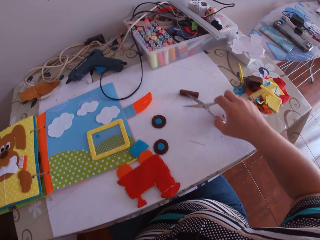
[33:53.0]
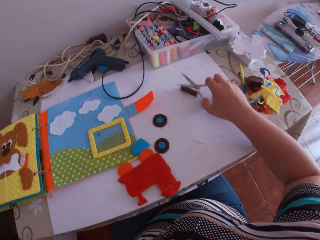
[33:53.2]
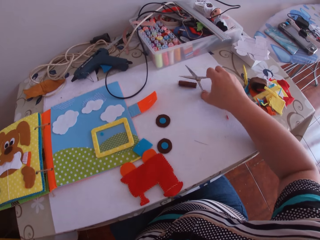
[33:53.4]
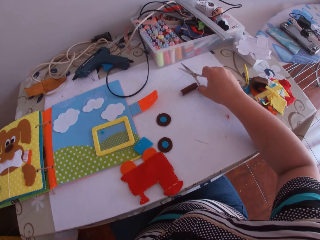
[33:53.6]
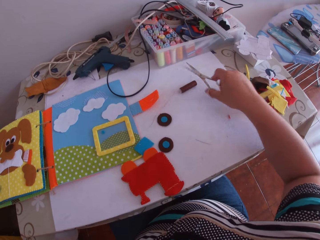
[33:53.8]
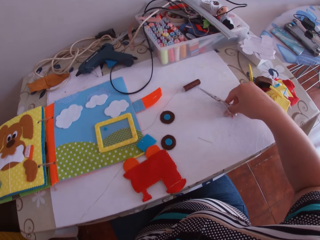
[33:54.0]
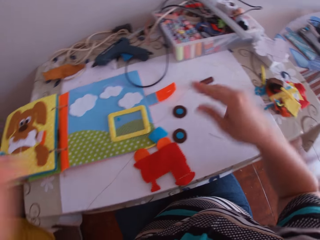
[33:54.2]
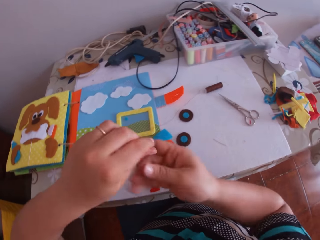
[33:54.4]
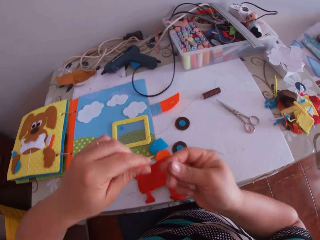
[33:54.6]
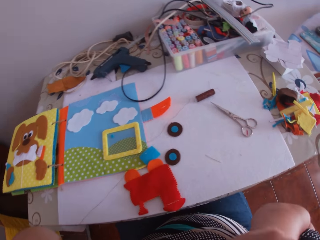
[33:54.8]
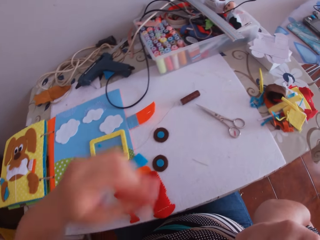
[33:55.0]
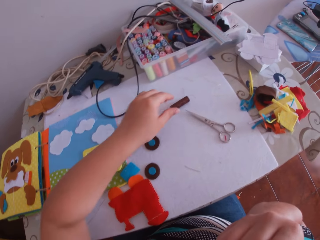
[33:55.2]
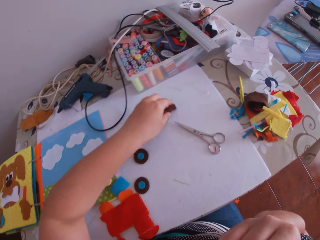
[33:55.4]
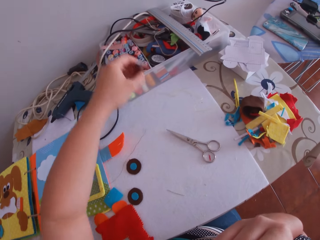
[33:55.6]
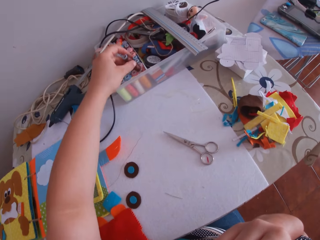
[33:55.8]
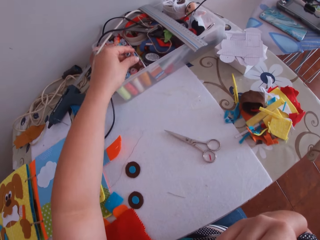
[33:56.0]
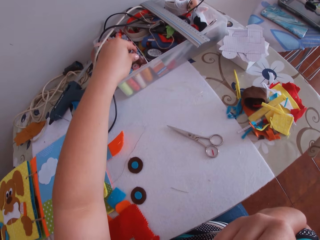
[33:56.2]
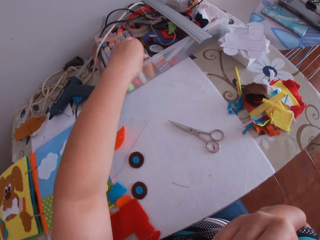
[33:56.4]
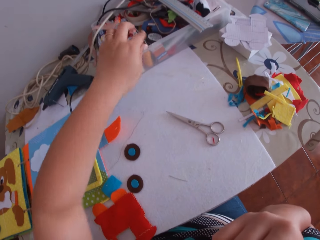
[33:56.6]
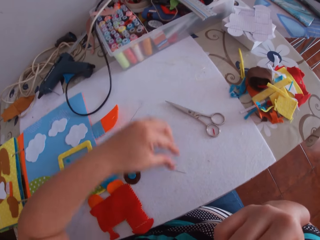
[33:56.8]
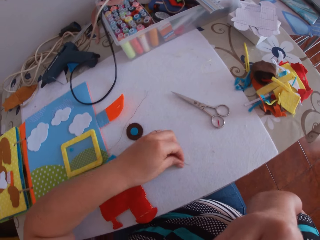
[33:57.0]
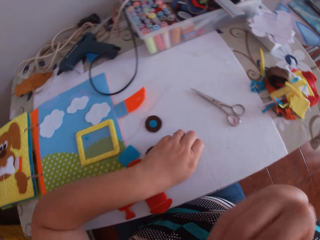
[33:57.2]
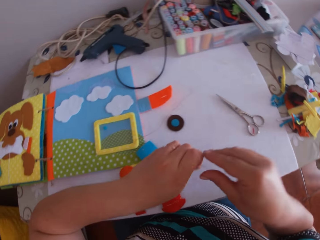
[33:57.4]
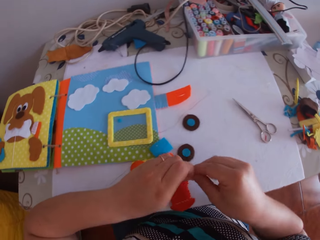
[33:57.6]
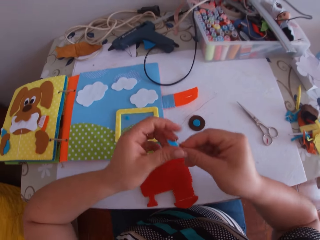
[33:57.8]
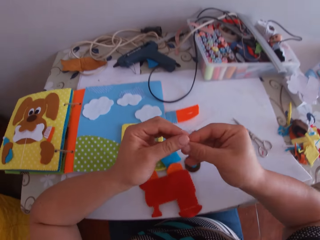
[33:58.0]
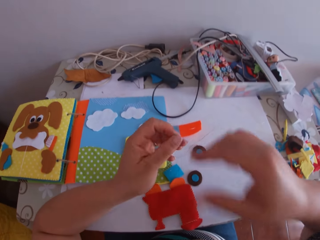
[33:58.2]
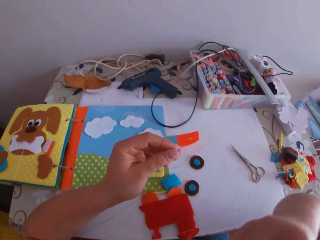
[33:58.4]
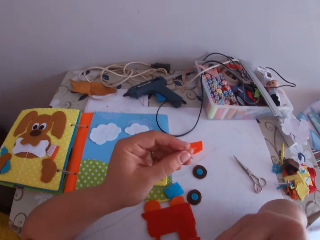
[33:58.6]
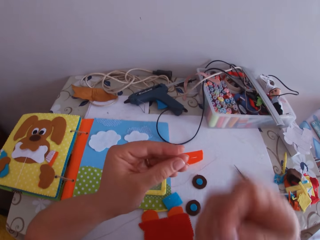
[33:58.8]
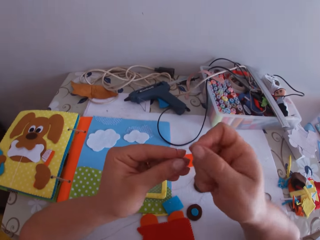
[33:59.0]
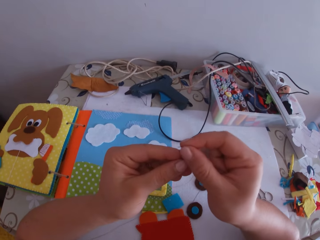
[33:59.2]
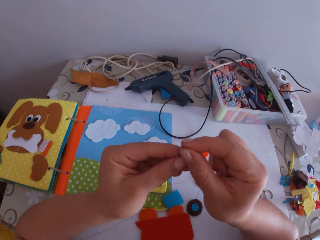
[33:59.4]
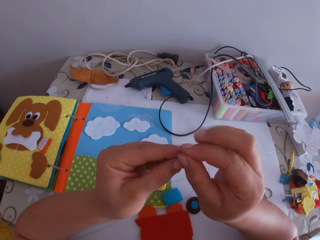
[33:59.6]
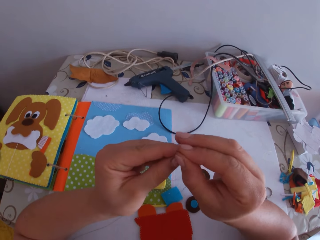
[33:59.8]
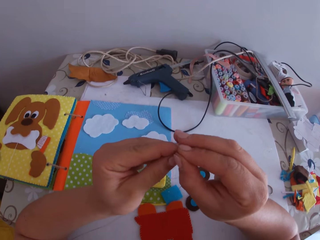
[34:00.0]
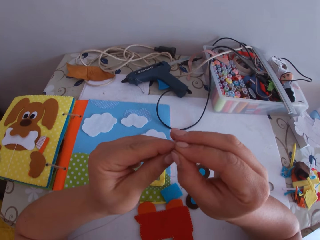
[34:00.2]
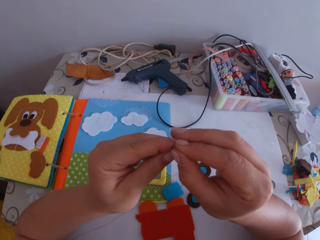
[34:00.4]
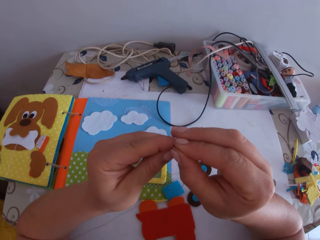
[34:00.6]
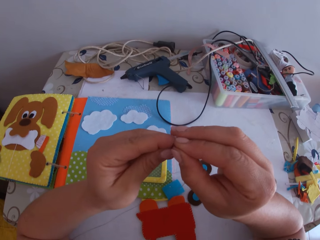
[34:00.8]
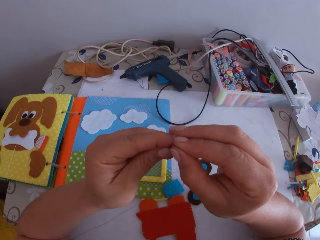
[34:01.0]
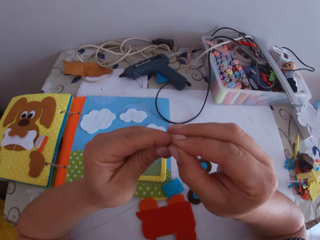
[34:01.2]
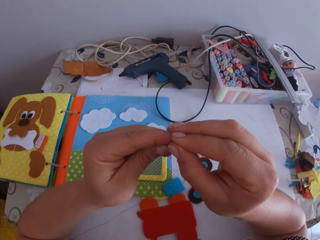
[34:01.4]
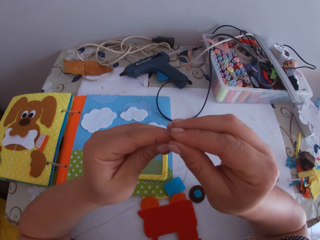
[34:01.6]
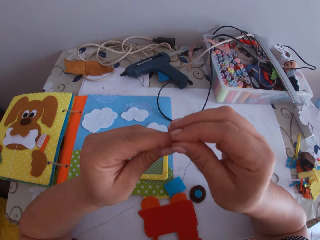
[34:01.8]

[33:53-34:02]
The camera wearer picks up a pair of scissors. She cuts the thread with the scissors in her right hand. She drops the scissors on the table with her right hand. She swings her hand. She holds the thread with the right hand. She puts the thread in her mouth with both hands. She swings her hand. She picks the thread on the table with her left hand. She drops the thread in the plate of threads with her left hand. She swings her hand. She picks the sewing needle on the table with her left hand. She holds the needle with both hands. She swings her hand. She transfers the needle from her left hand to her right hand. She touches something. She swings her hand. She threads the needle with both hands.

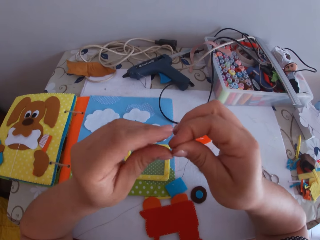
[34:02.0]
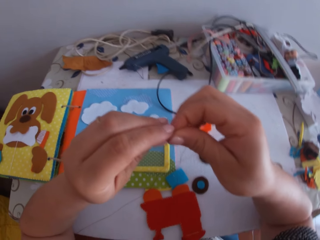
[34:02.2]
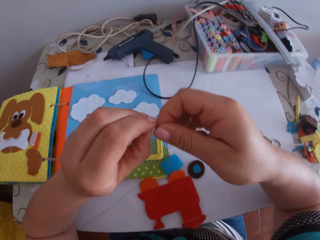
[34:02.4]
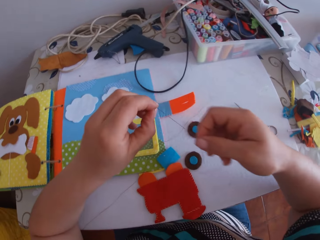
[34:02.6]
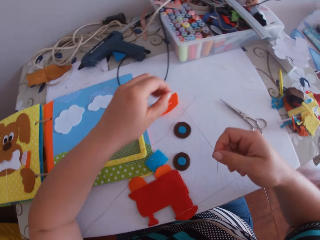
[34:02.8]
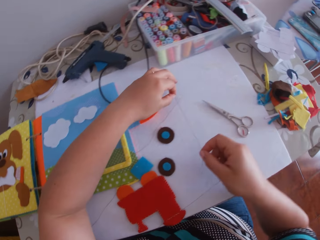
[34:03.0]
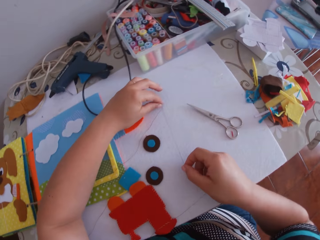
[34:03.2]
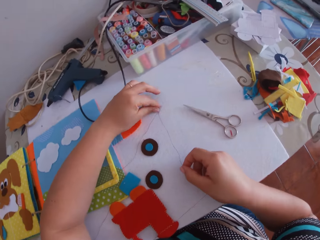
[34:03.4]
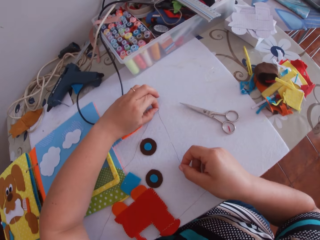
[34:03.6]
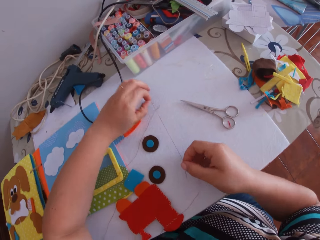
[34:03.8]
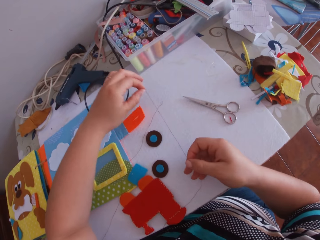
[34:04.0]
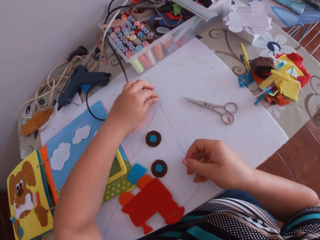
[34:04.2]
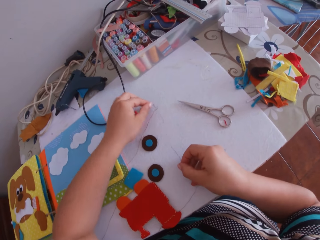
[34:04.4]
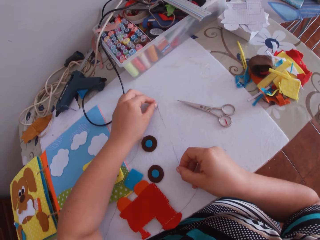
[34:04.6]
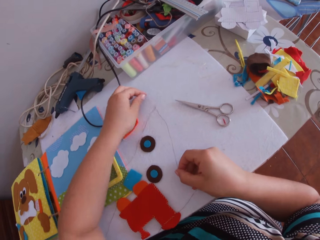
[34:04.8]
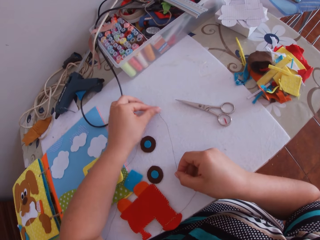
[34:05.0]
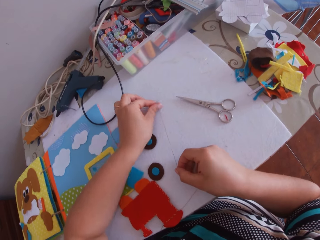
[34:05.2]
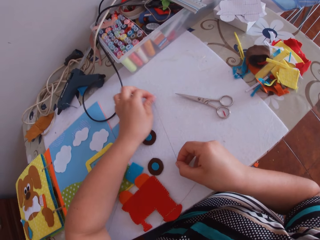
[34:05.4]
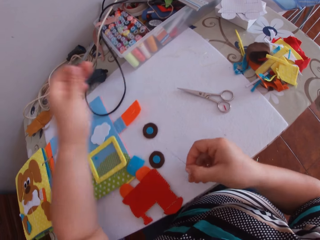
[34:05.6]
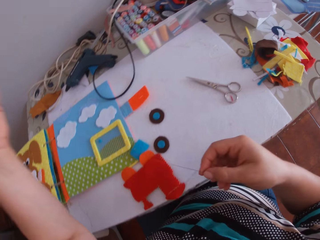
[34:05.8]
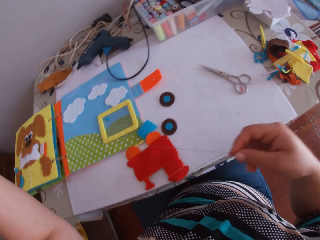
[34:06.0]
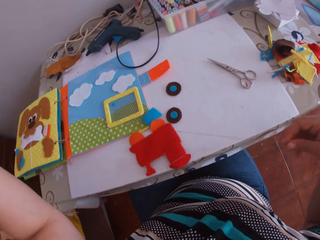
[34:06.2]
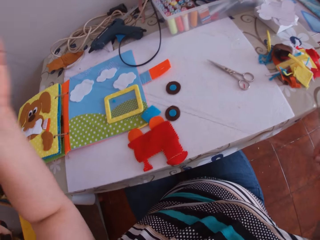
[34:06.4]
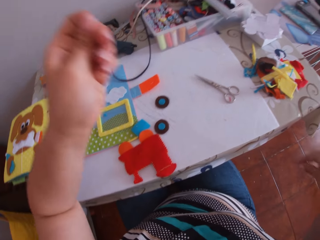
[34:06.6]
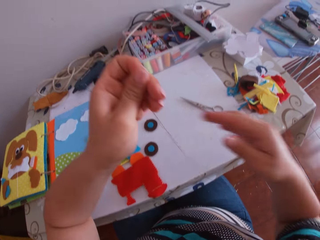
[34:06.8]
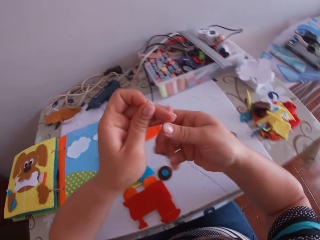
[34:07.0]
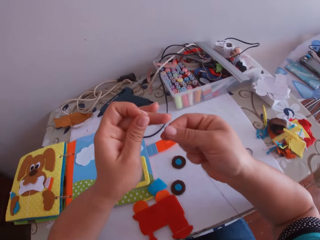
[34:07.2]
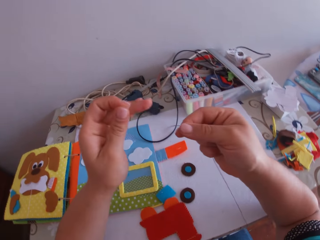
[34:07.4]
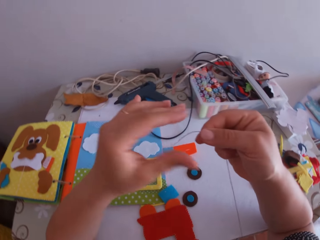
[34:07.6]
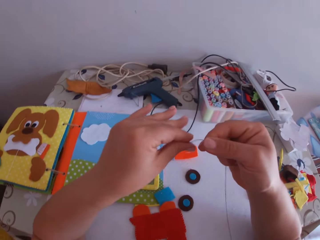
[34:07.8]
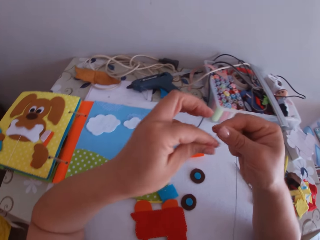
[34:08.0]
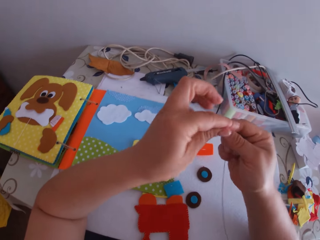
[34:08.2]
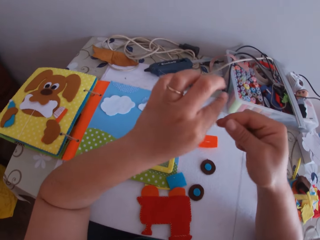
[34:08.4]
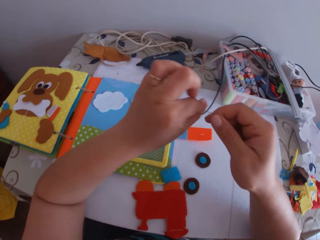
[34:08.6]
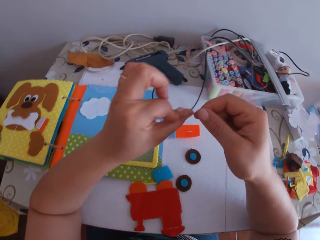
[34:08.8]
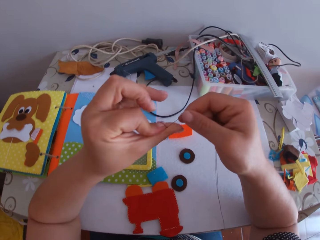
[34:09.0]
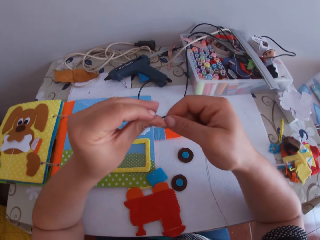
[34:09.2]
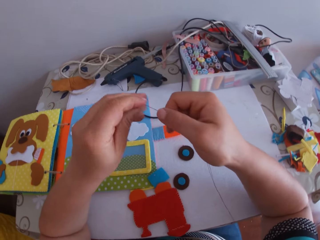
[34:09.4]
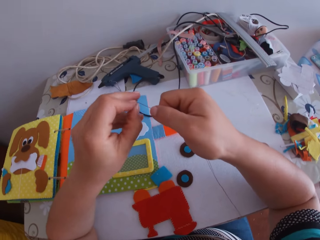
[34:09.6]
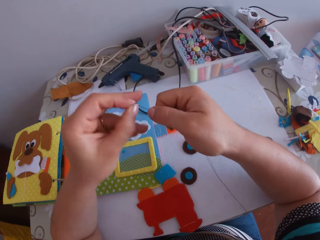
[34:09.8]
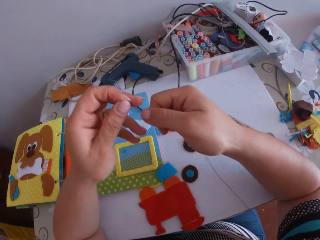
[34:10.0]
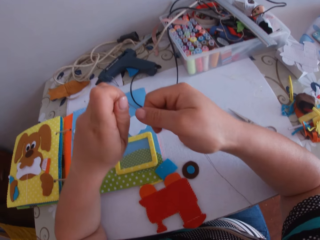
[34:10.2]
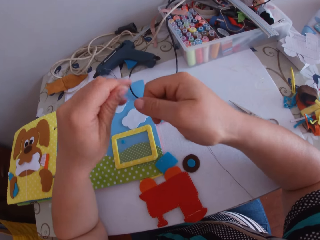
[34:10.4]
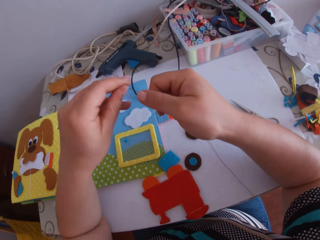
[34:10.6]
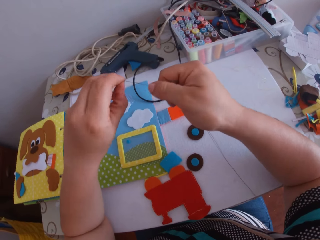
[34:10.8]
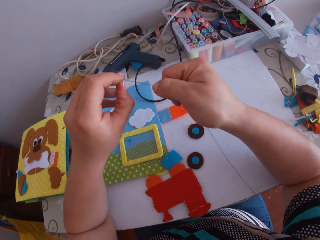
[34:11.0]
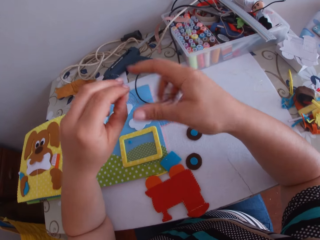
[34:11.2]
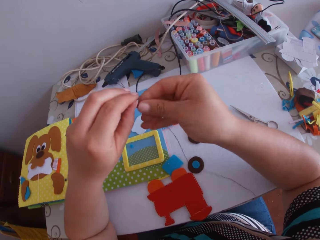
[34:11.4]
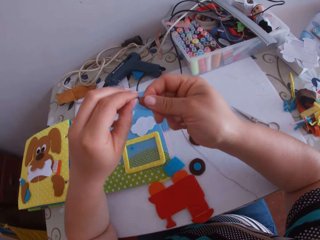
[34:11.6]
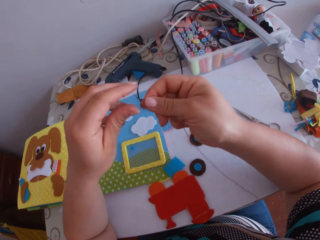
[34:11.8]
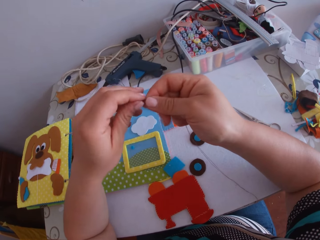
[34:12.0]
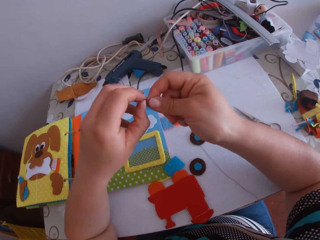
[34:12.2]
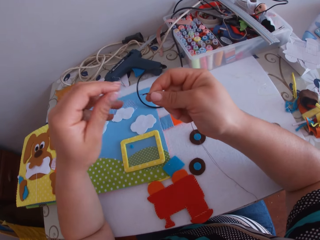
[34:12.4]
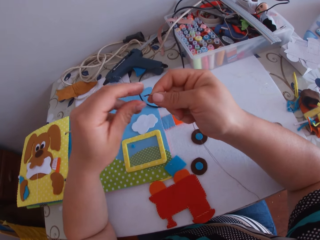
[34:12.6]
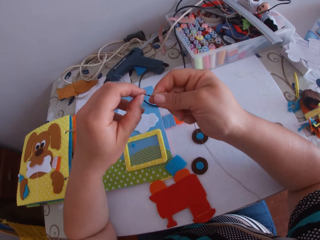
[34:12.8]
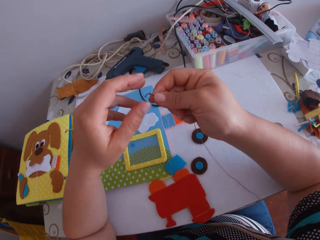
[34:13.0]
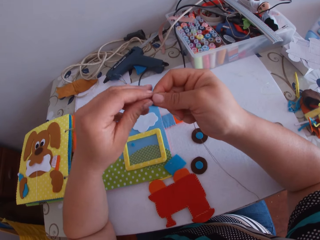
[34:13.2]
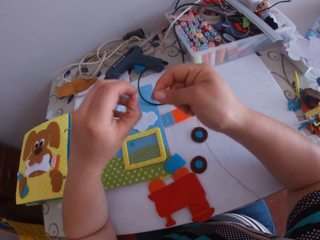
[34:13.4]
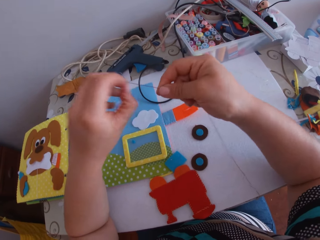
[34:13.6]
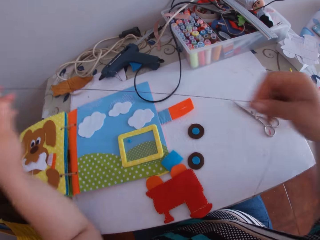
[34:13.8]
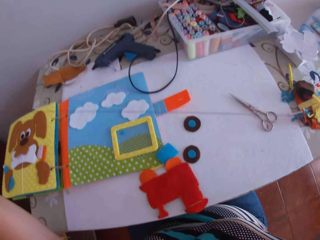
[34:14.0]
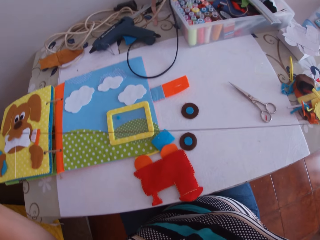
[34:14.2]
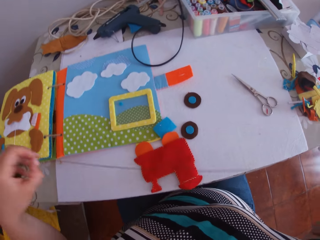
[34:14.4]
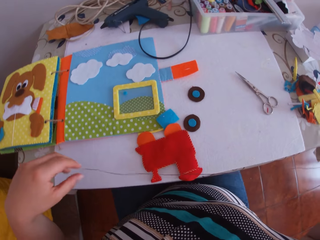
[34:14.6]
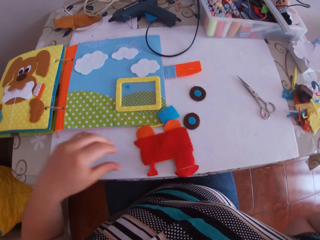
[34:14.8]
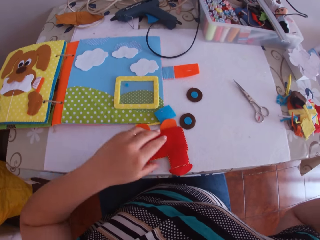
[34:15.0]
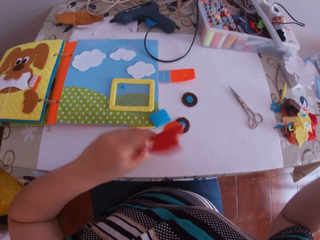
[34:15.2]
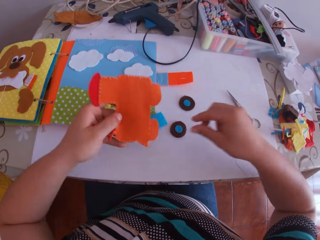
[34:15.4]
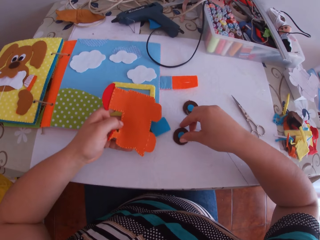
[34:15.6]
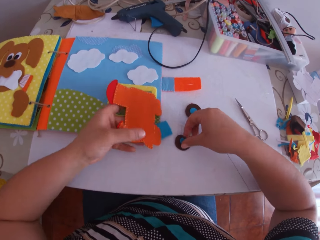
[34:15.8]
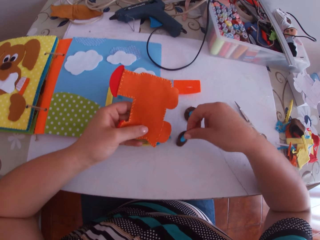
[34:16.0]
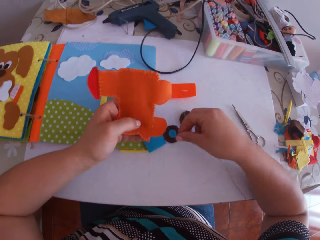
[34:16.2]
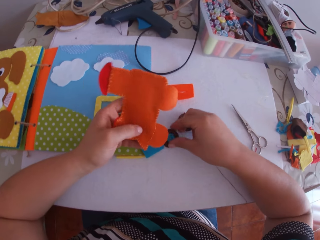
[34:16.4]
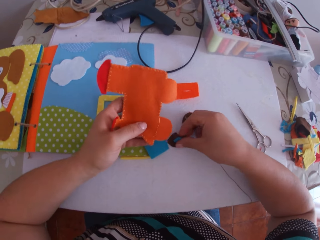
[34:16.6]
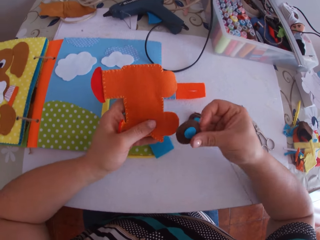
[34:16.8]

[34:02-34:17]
The camera wearer pulls the thread with the left hand and holds the sewing needle with the right hand. She drops the thread on the desk. She swings her hand. She picks the thread from the desk. She pulls the thread with the left hand. She swings her hand. She holds the thread with the right hand. She knots the thread with both hands. She swings her hand. She holds the thread with the right hand. She touches the thread with the left hand. She swings her hand. She drops the thread on the desk. She swings her hand. She picks the paper train on the table with her left hand. She picks a wheel of the paper train on the table with her right hand.
